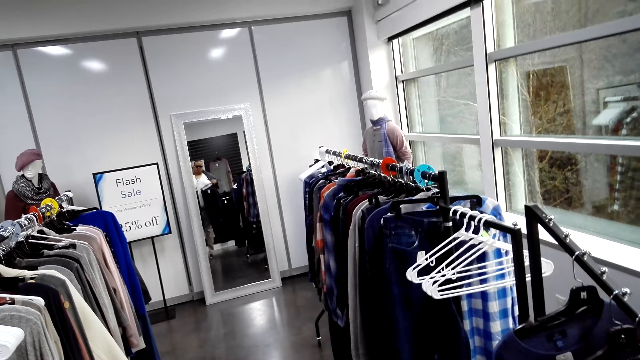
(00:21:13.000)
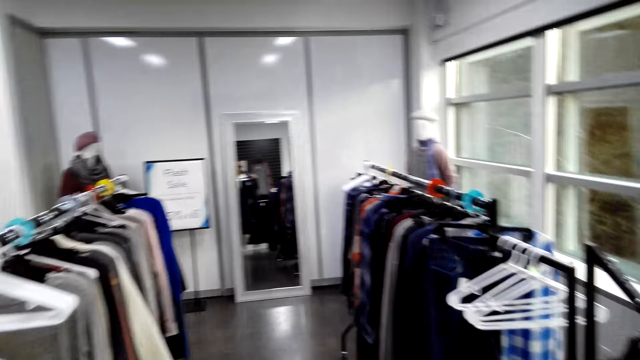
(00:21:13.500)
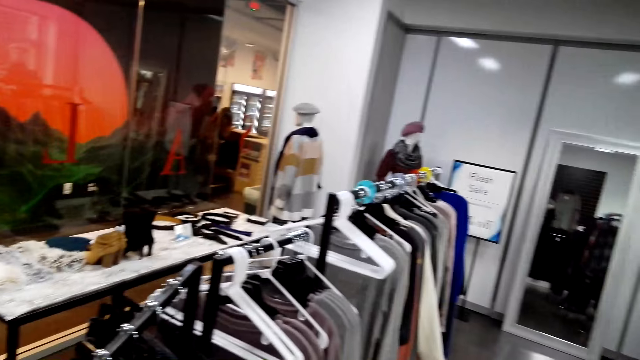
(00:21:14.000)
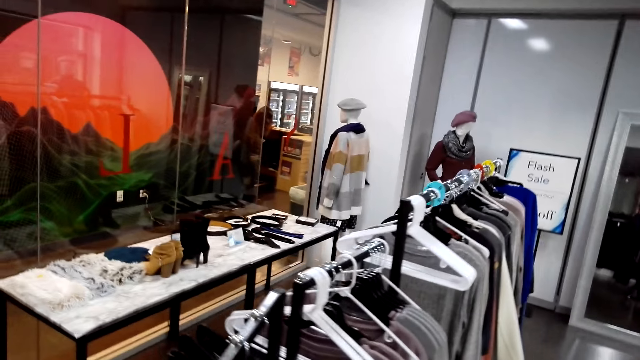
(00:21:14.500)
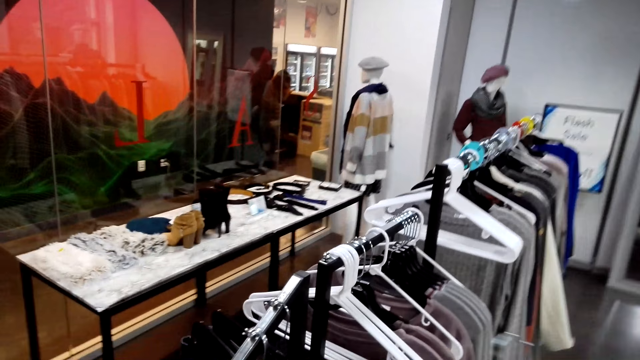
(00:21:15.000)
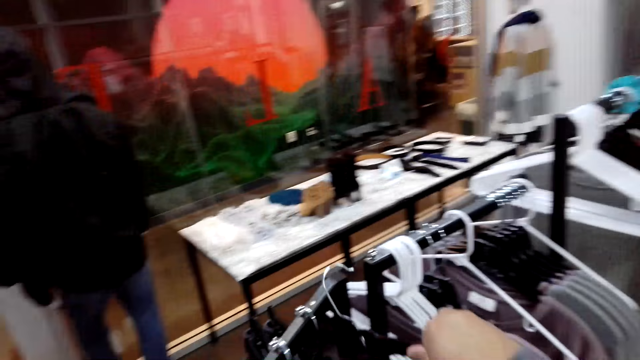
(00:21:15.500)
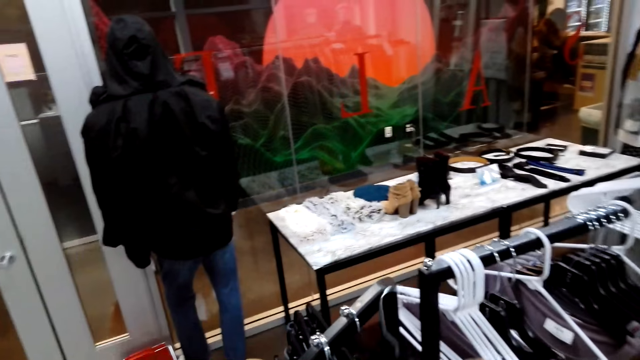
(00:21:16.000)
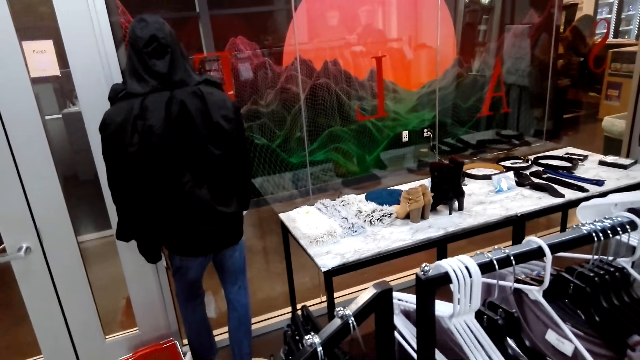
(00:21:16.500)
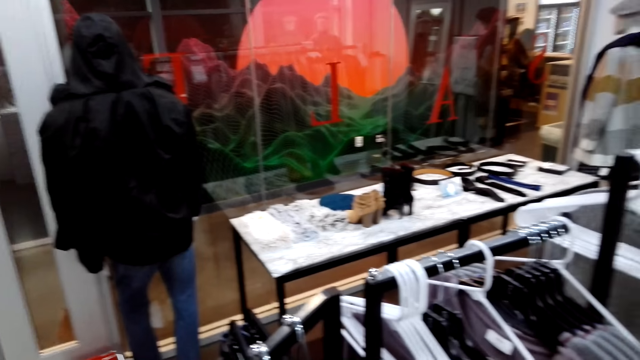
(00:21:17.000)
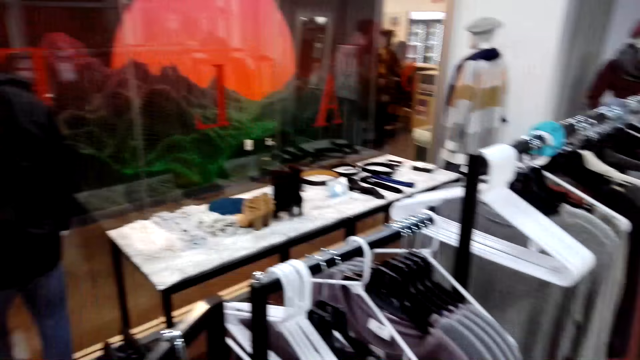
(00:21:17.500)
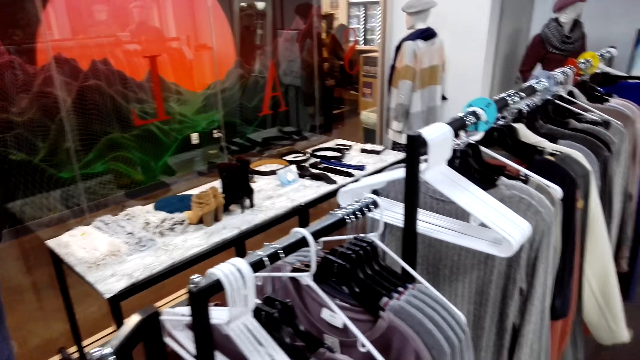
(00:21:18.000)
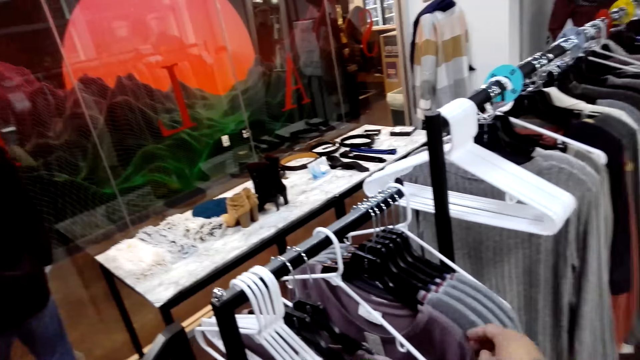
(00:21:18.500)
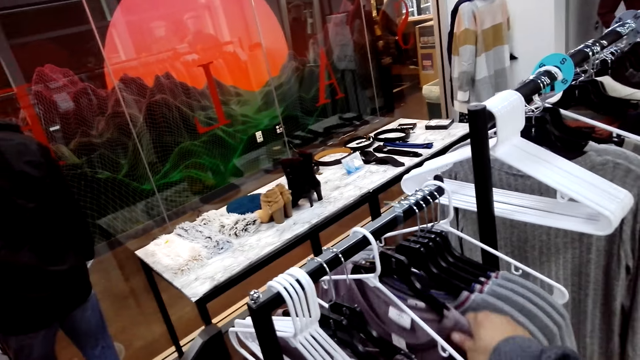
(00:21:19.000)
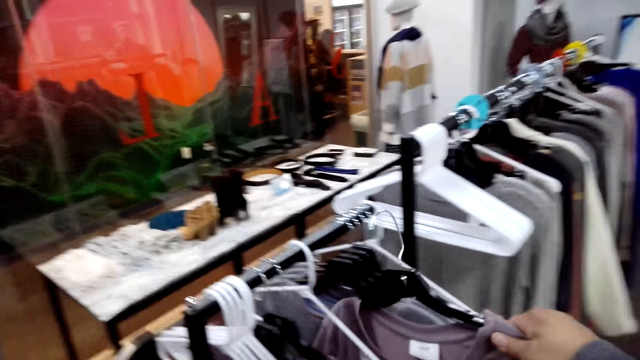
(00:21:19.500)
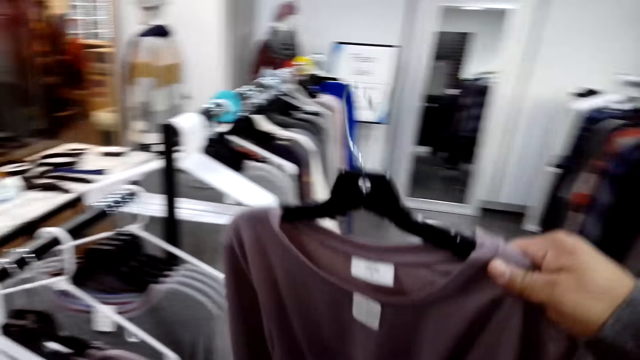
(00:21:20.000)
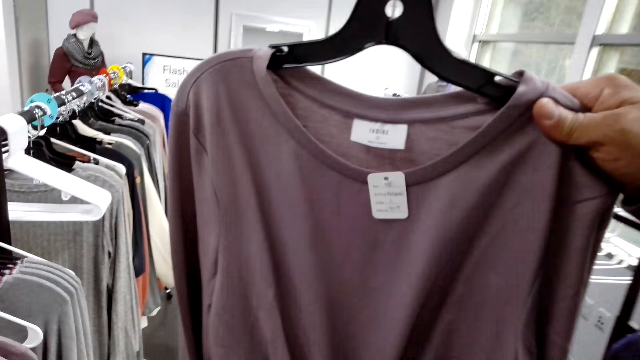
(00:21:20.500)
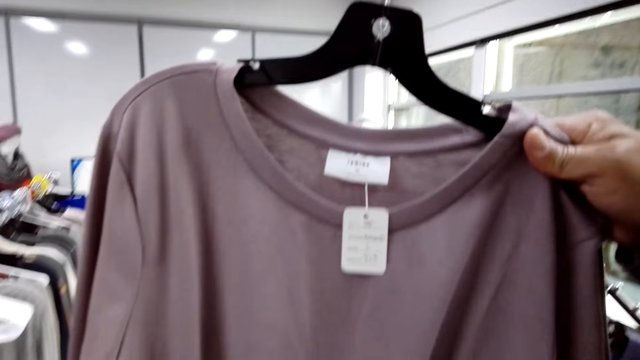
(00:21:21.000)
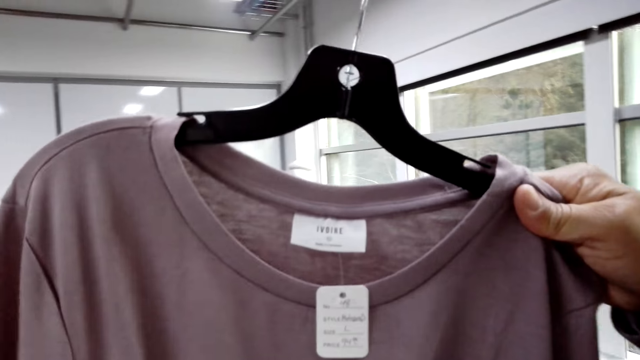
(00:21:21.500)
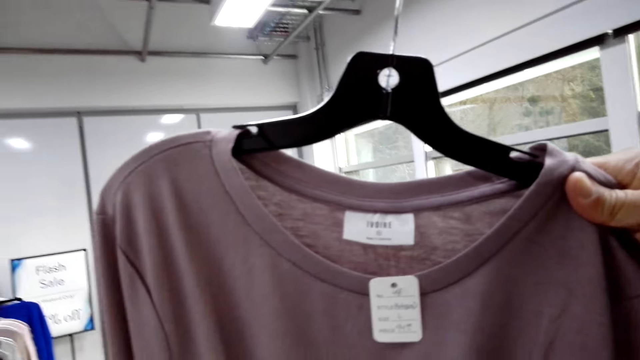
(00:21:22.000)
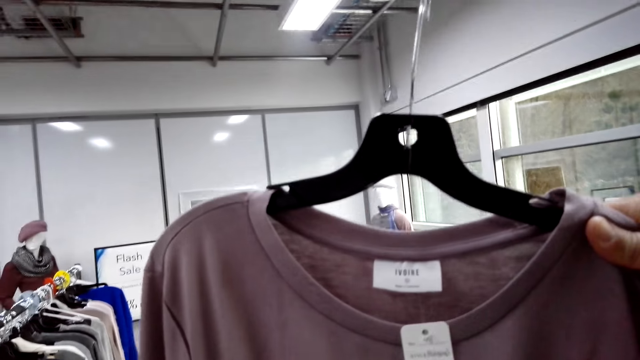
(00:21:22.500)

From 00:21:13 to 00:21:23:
The camera wearer hangs a pair of denim jeans back on the hanger stand. They converse with an attendant and gaze at clothes on the hanger stand. They pick a sweatshirt from the clothes rack and hold the sweatshirt. The attendant converses with the camera wearer. The camera wearer looks at the sweatshirt.

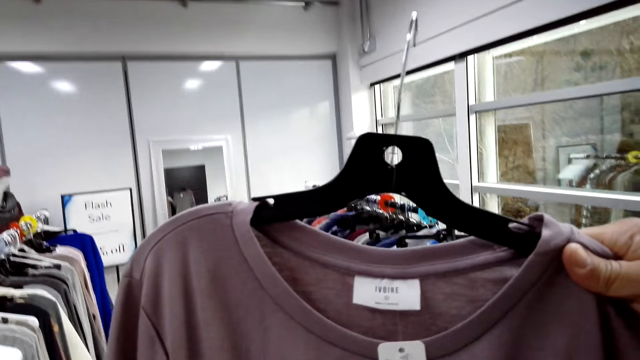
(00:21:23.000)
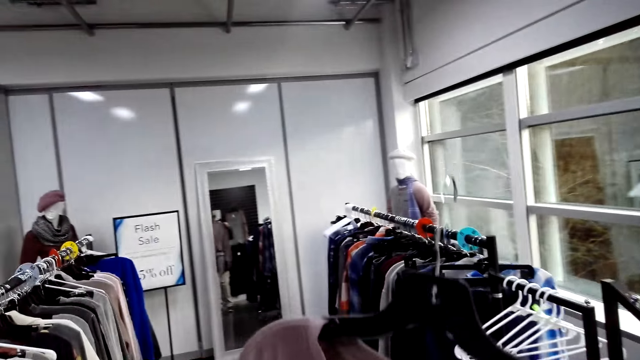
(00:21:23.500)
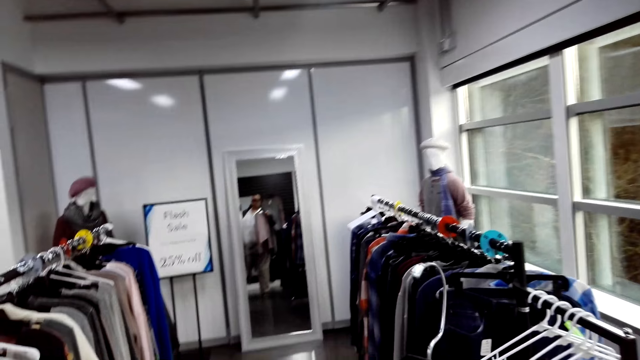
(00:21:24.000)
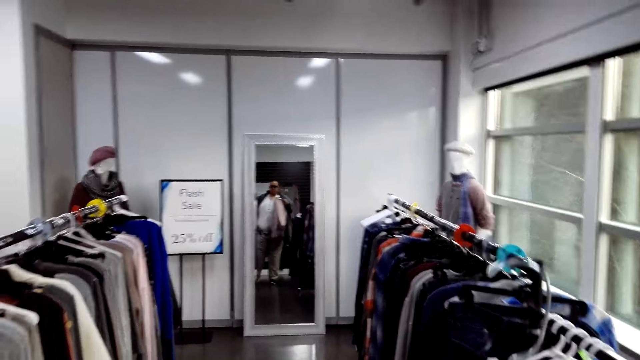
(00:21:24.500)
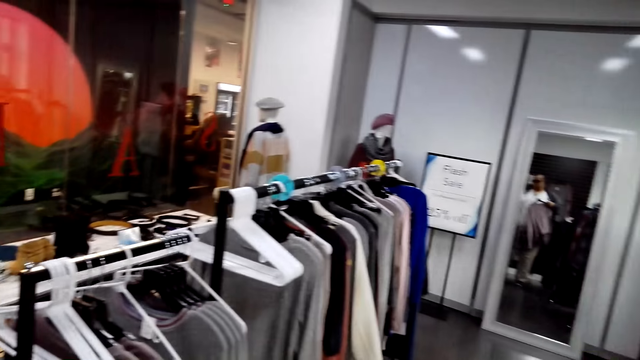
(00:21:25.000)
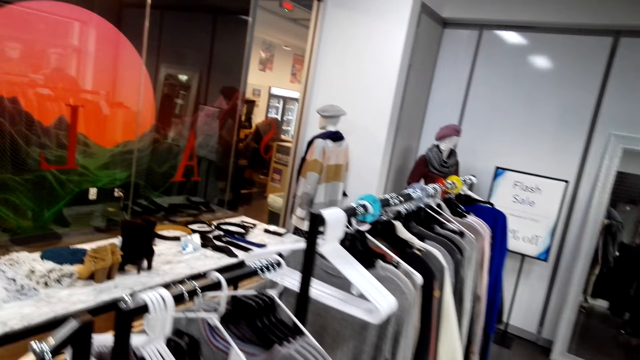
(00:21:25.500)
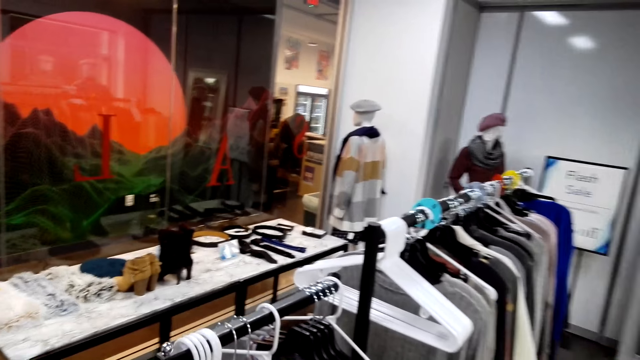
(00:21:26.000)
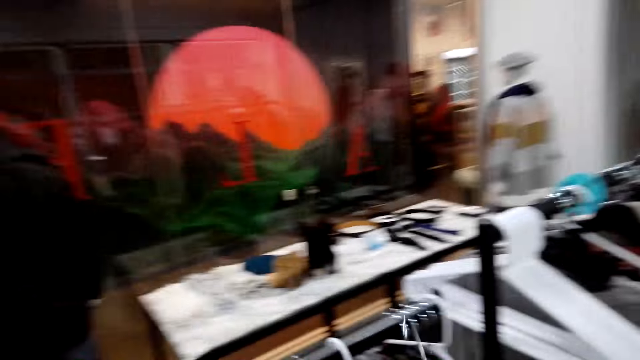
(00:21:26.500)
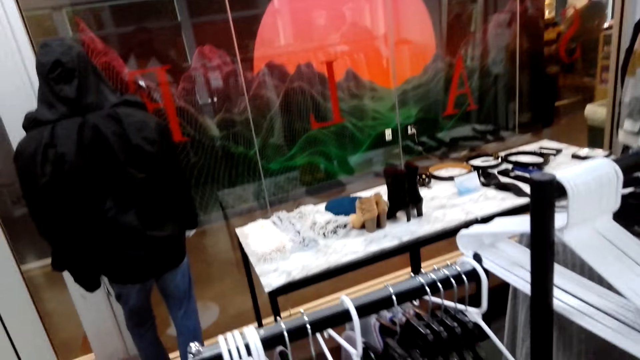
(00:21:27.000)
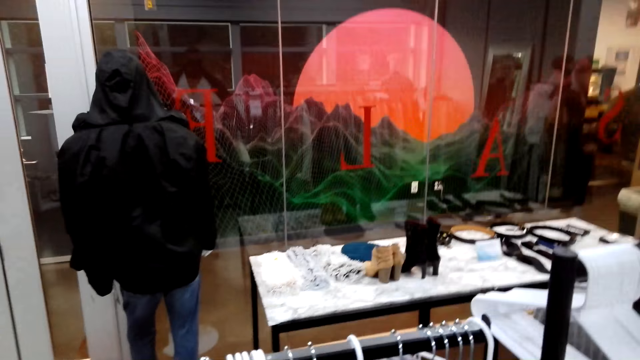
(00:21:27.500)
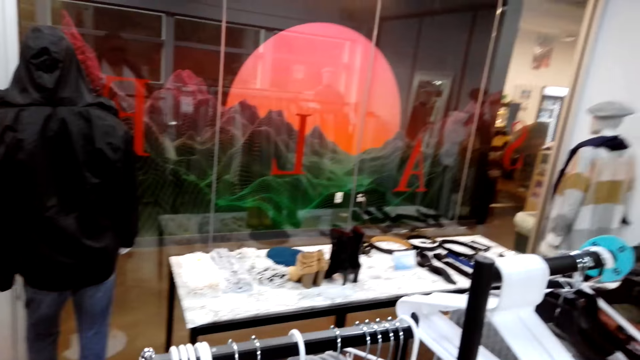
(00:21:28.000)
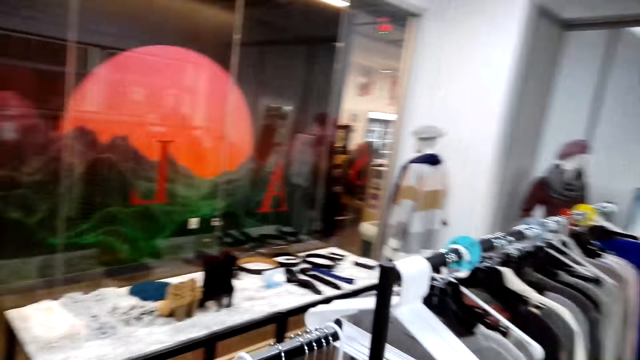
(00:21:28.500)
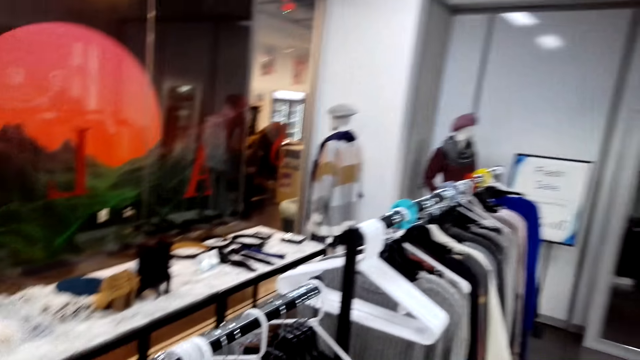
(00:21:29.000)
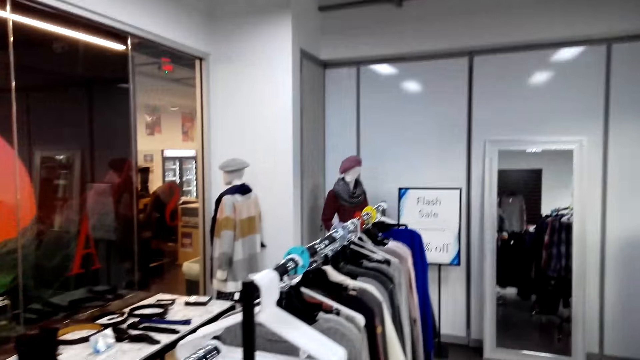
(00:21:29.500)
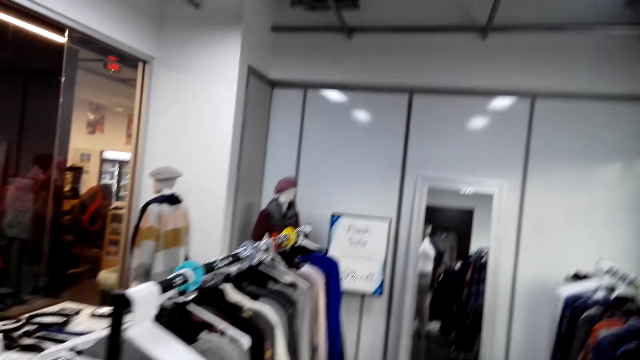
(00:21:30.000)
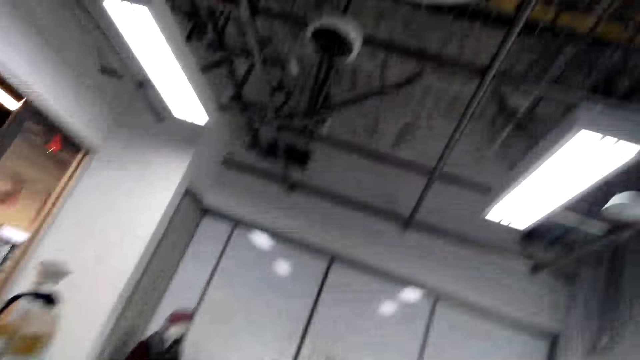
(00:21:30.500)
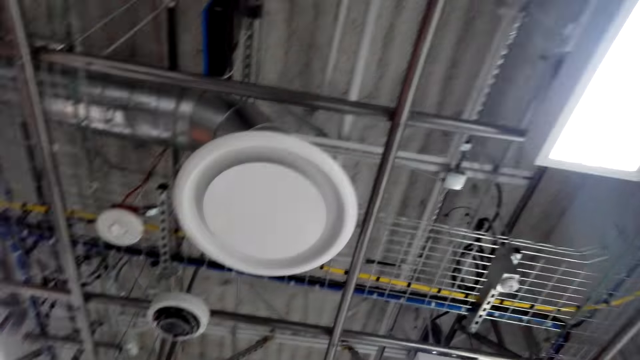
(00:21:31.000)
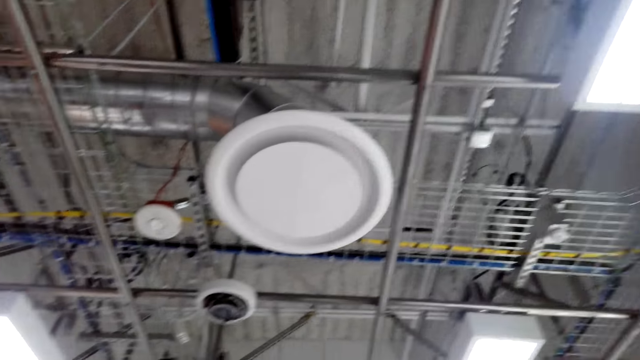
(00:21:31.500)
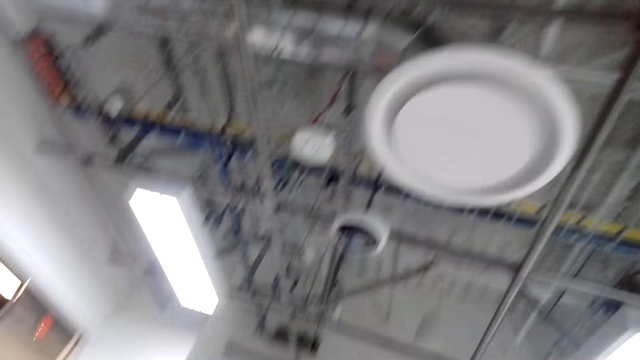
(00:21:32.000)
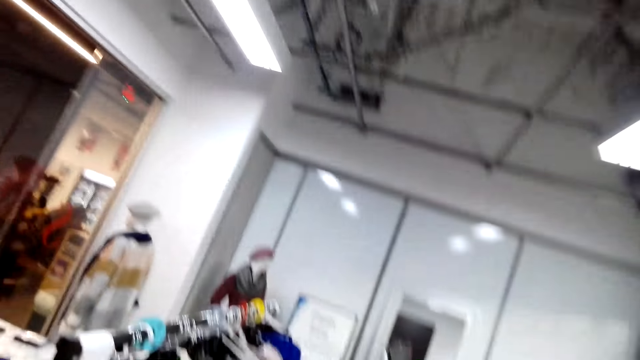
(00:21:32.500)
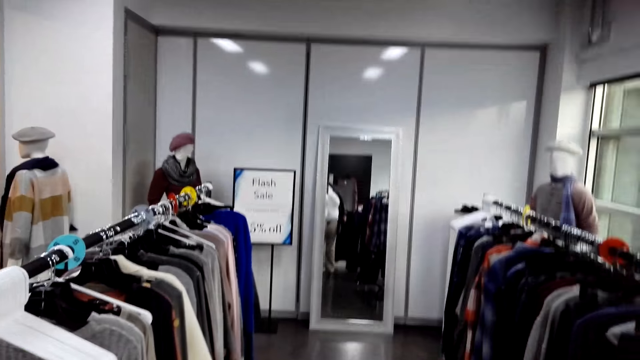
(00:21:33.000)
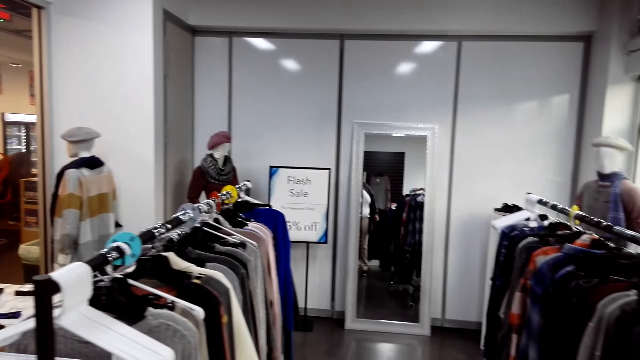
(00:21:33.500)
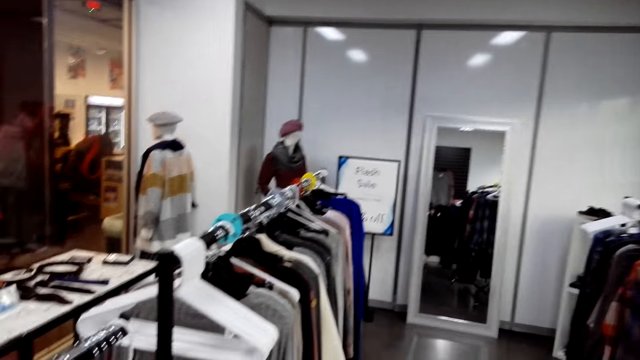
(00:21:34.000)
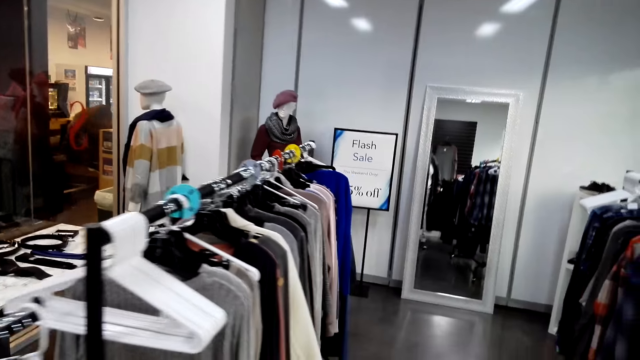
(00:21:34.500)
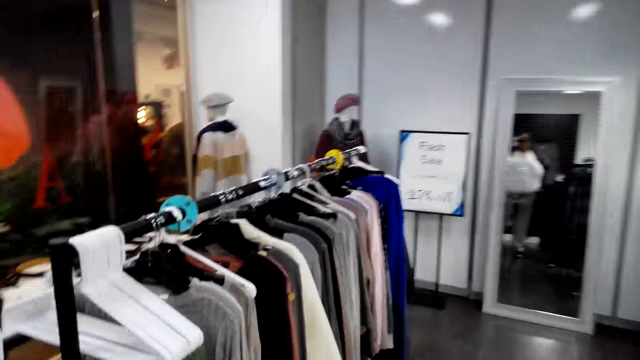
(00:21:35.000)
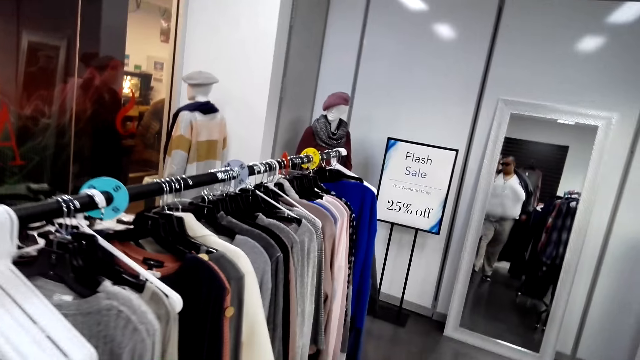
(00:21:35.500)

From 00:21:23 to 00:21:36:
The camera wearer looks at themselves on the mirror and holds the sweatshirt. The attendant converses with the camera wearer. The camera wearer hangs the sweatshirt on the hanger stand. The attendant converses with the camera wearer. The camera wearer gazes at clothes on the hanger stand and converses with the attendant. They look up. They move a few steps in front and gaze at clothes on the hanger stand.
